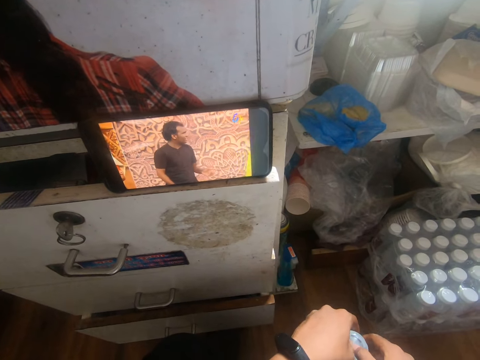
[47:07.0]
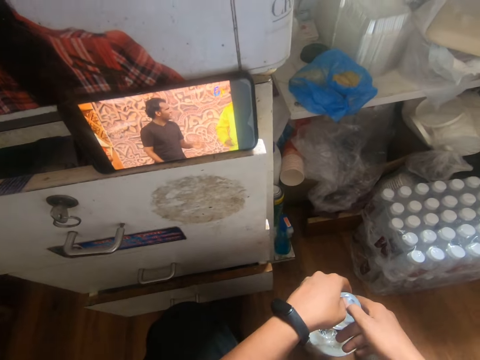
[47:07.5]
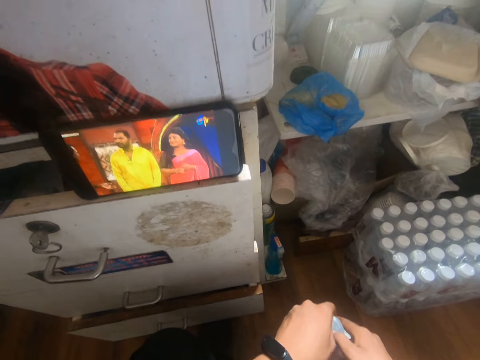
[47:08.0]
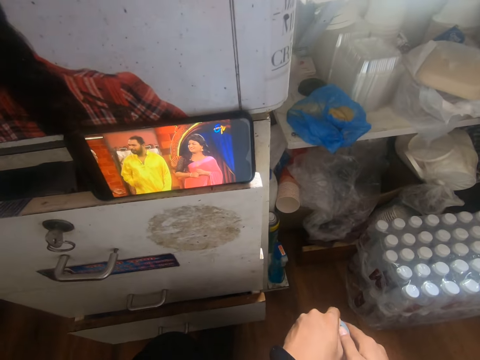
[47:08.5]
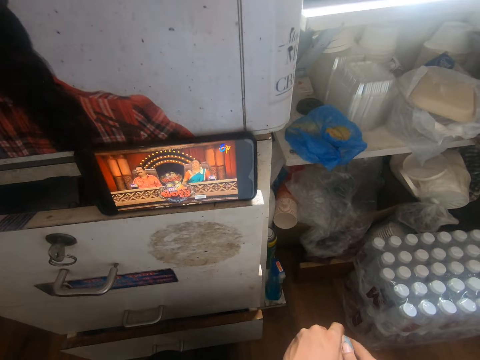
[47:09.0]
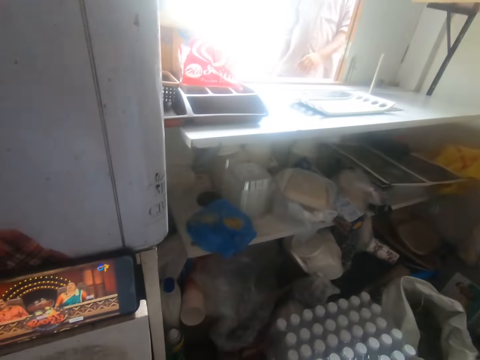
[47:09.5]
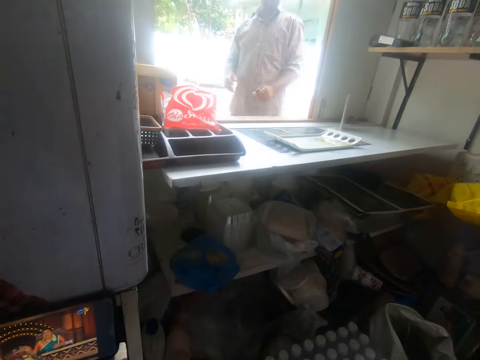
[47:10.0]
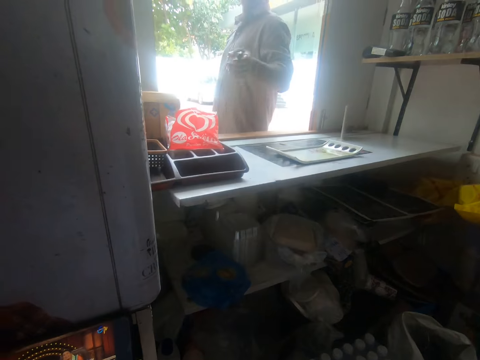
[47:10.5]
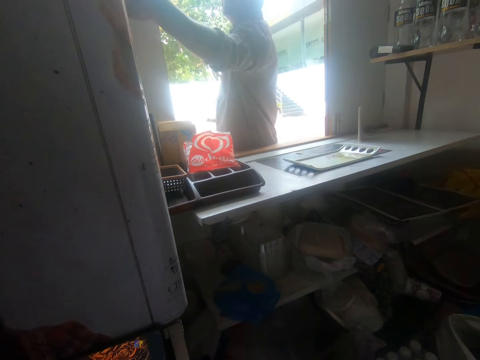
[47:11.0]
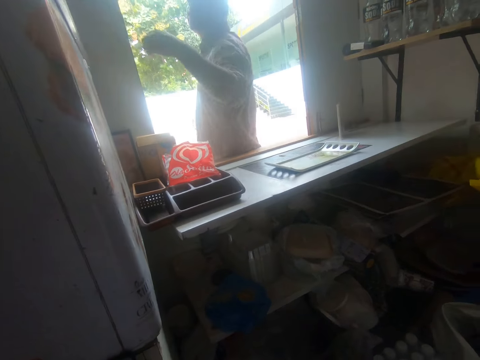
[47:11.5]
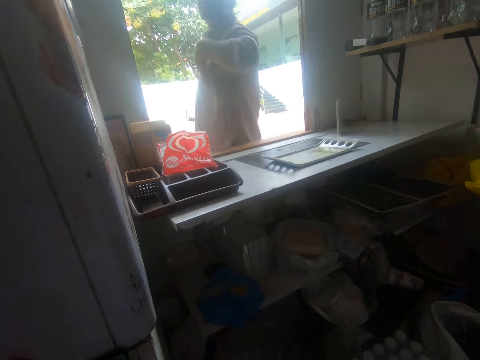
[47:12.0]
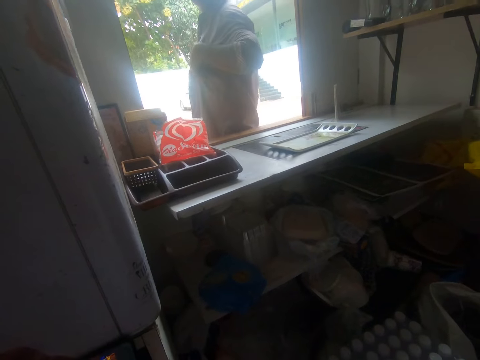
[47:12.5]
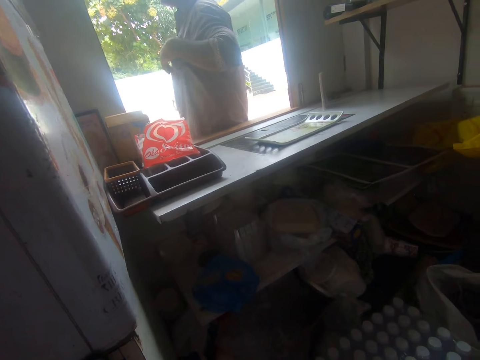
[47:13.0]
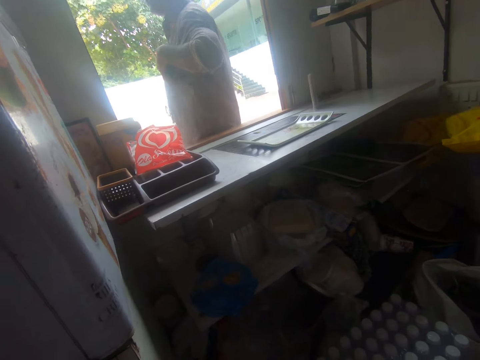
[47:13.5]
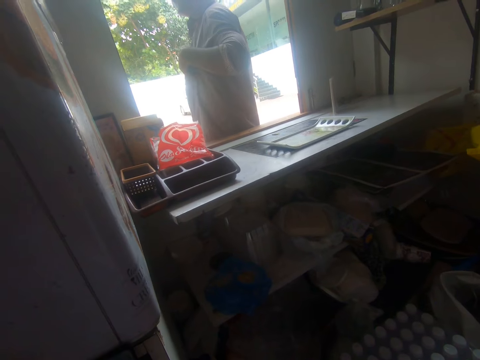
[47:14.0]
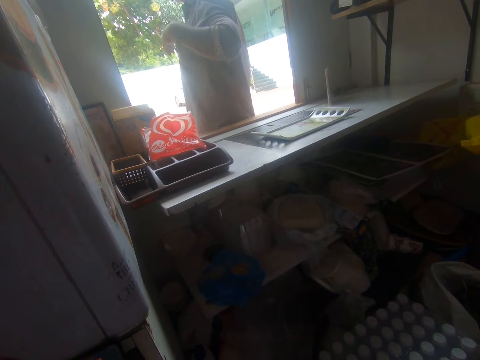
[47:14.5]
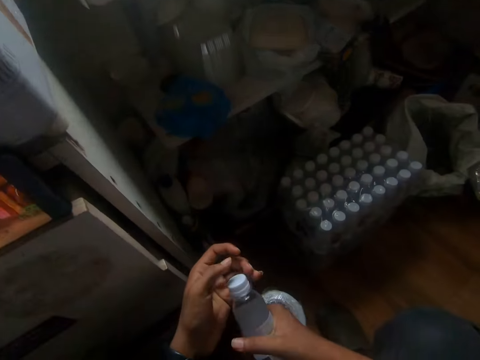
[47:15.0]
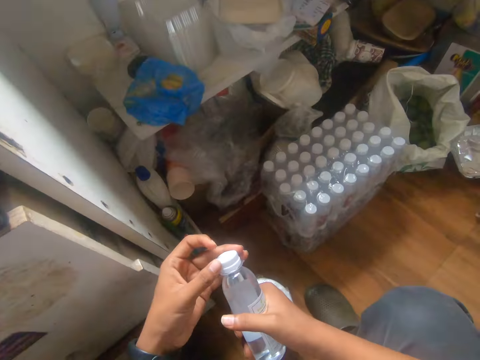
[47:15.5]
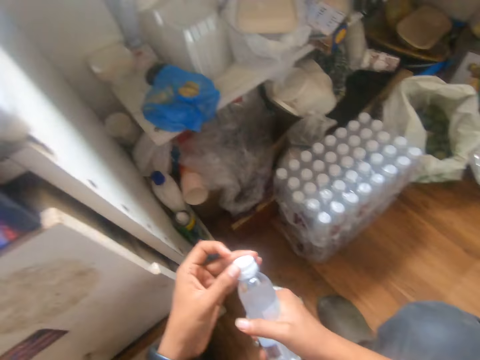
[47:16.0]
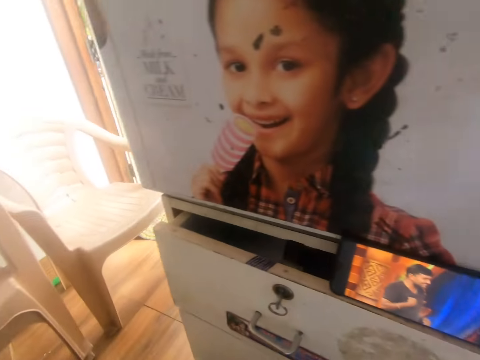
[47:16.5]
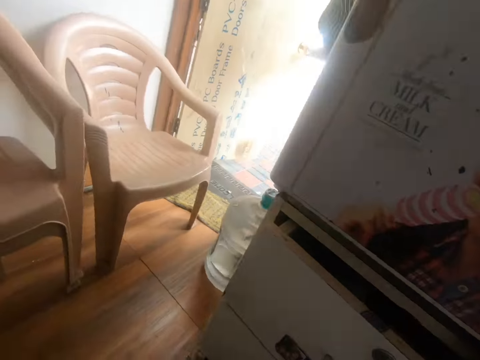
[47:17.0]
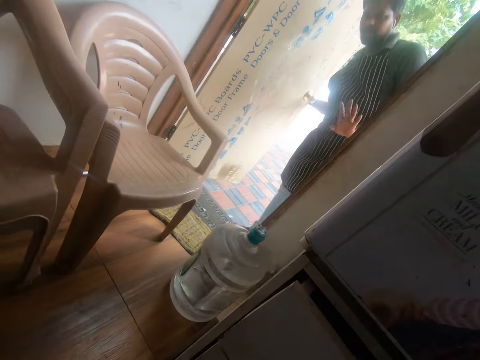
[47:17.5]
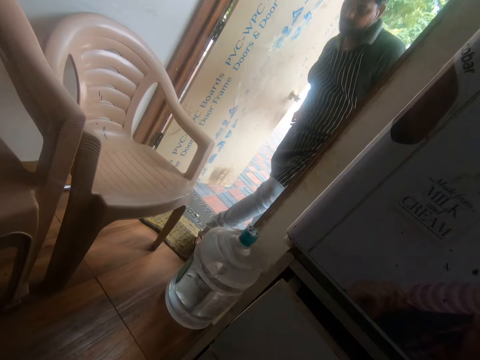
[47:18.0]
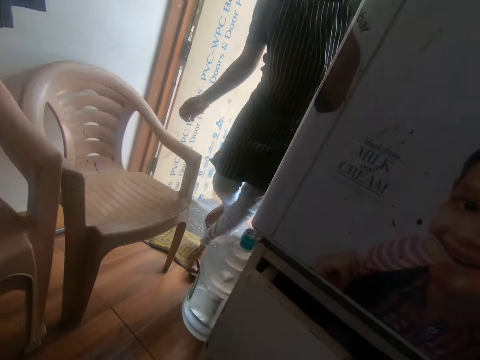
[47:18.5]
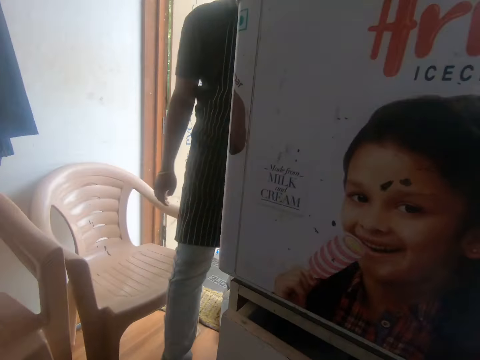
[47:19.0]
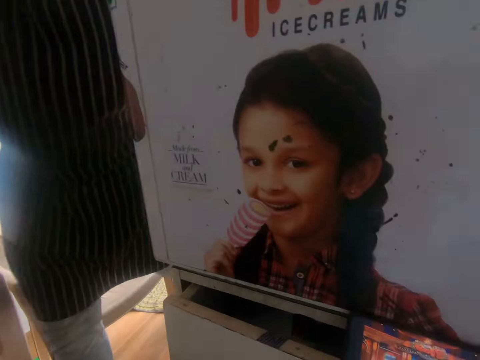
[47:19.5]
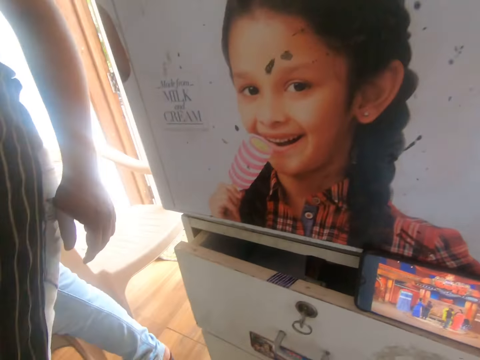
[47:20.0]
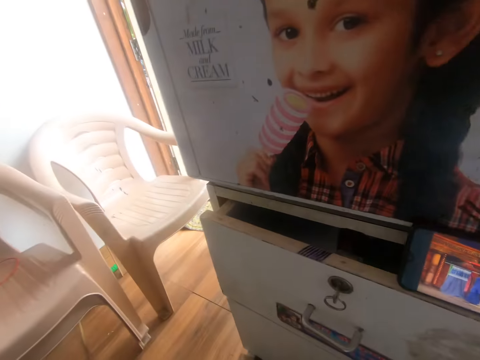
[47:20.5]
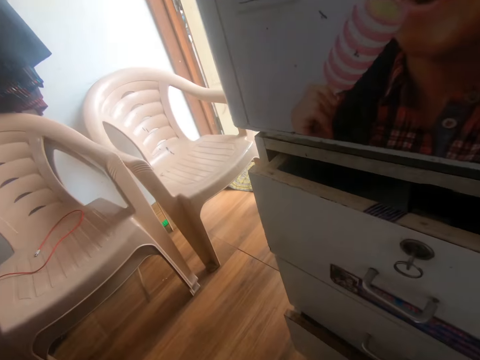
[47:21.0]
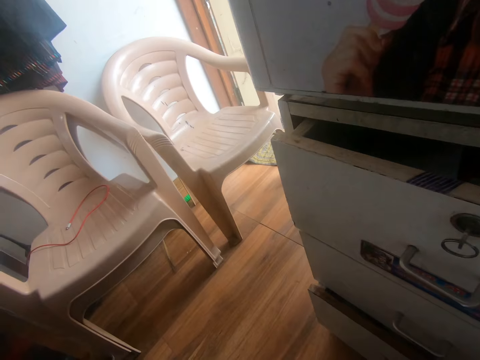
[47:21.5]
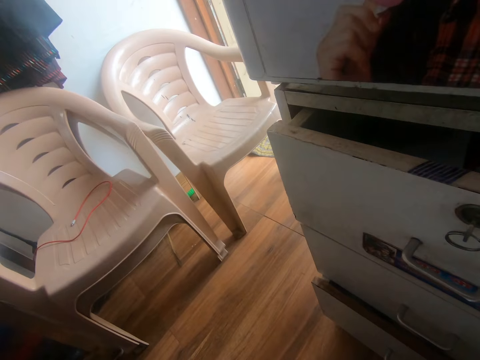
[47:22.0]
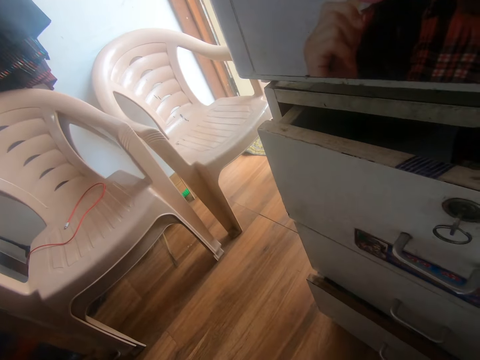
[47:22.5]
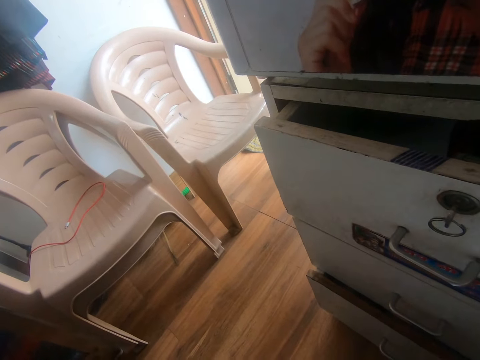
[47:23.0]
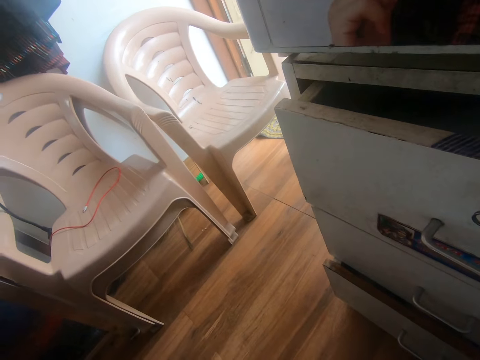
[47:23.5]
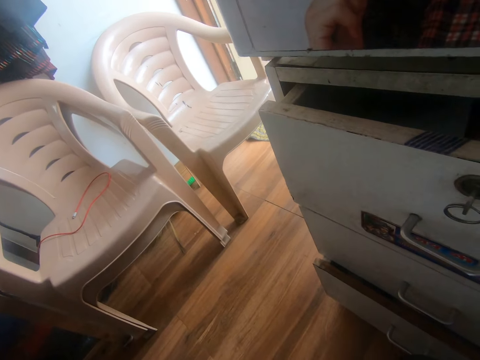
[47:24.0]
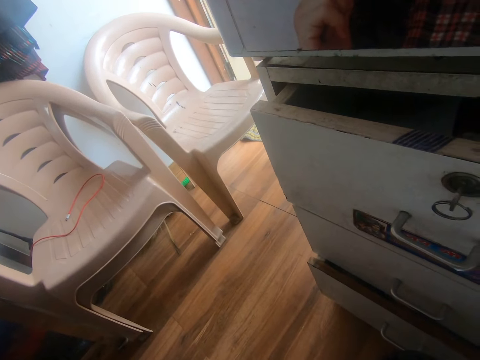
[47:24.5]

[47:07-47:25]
A man drops a bunch of keys in a shelf with his left hand. The camera wearer interacts with the man. The man moves his hand on the cloth. The camera wearer holds the bottle of water in both hands. They look aside. Another man interacts with the camera wearer. The other man walks in. The camera wearer looks around.

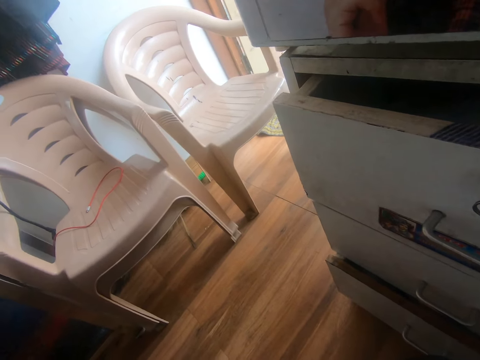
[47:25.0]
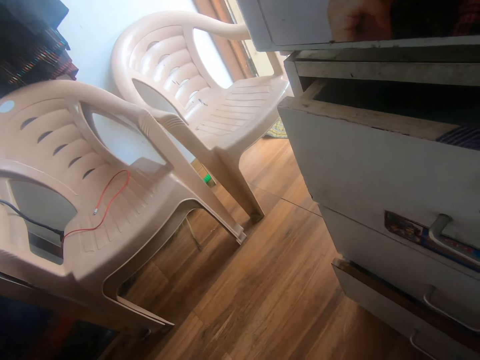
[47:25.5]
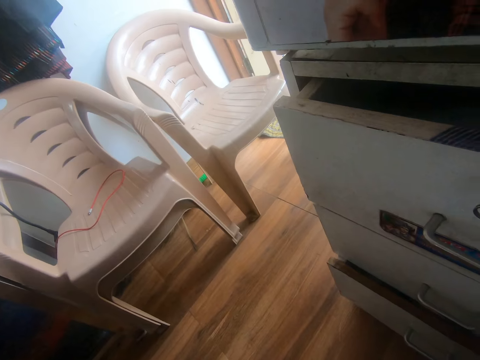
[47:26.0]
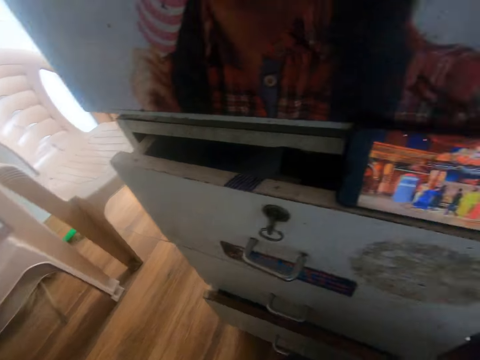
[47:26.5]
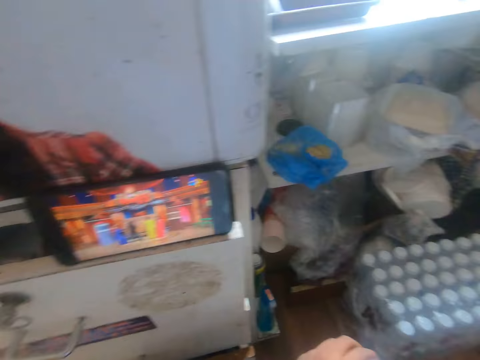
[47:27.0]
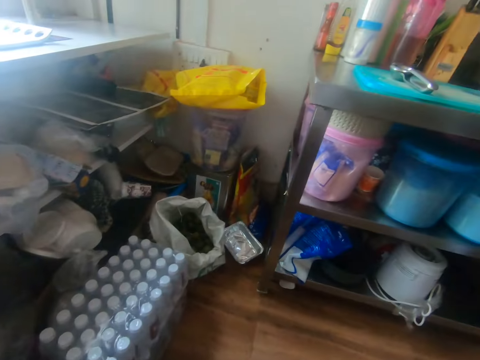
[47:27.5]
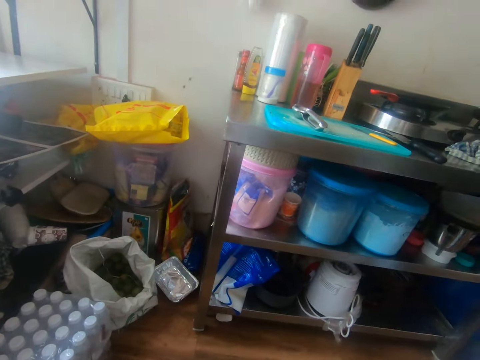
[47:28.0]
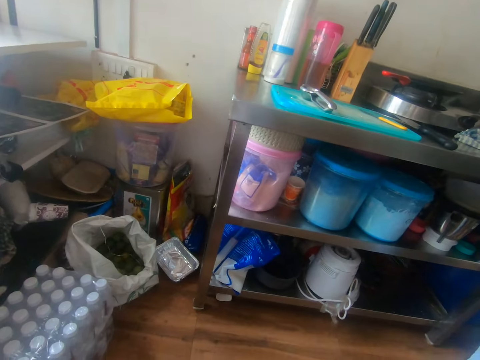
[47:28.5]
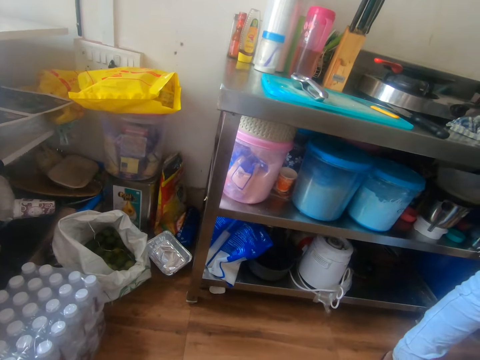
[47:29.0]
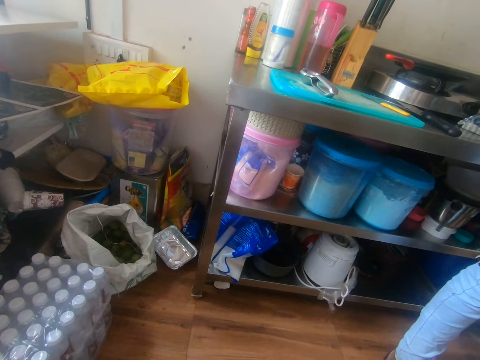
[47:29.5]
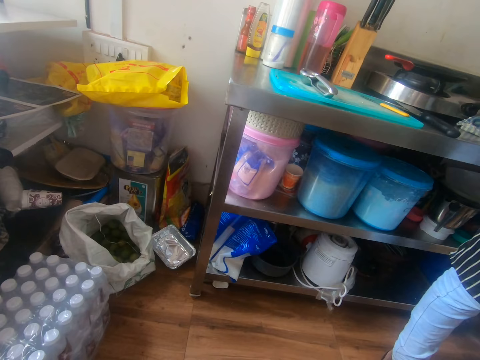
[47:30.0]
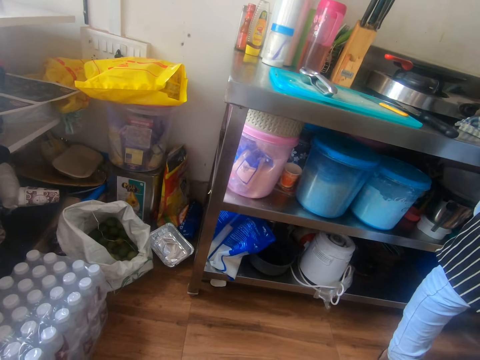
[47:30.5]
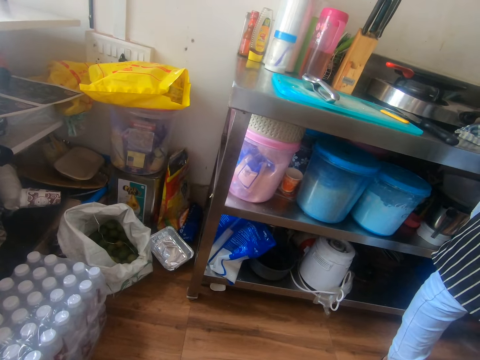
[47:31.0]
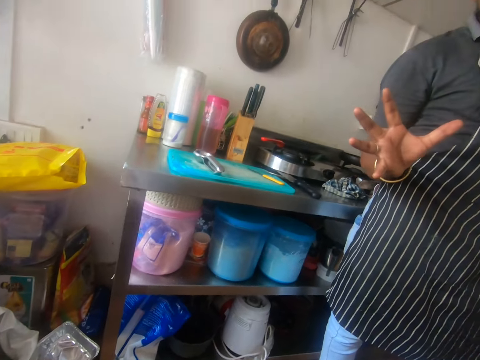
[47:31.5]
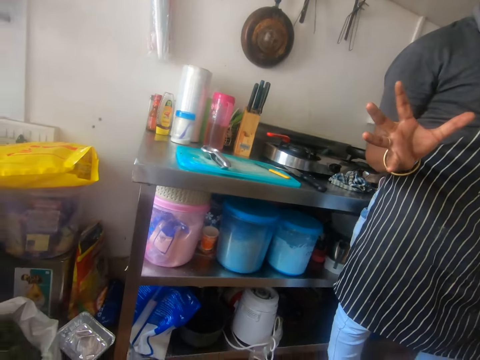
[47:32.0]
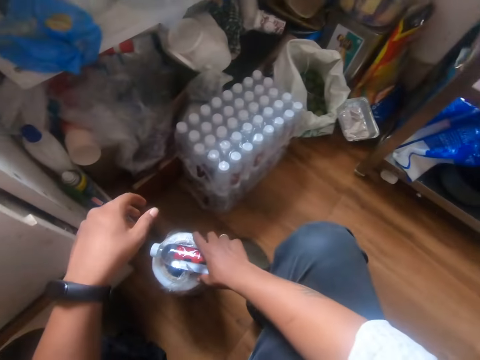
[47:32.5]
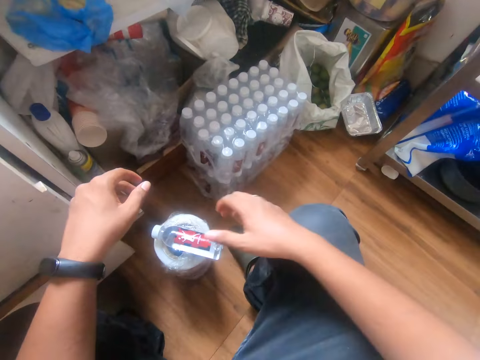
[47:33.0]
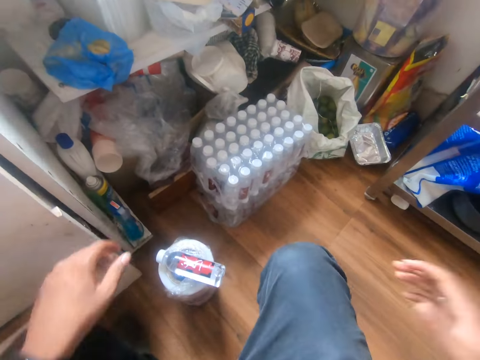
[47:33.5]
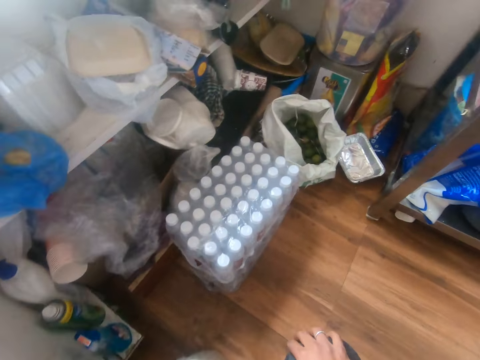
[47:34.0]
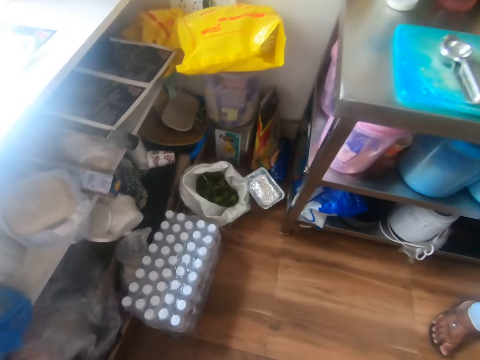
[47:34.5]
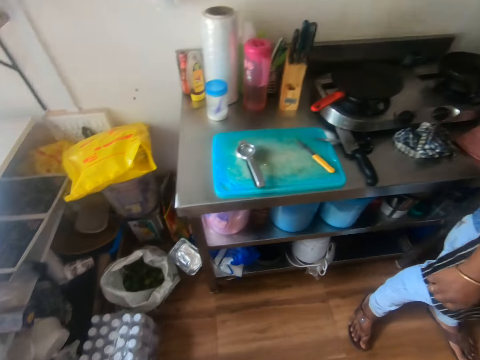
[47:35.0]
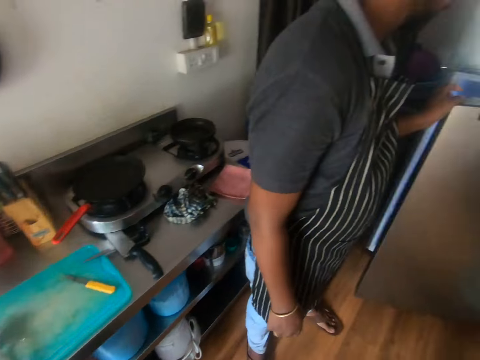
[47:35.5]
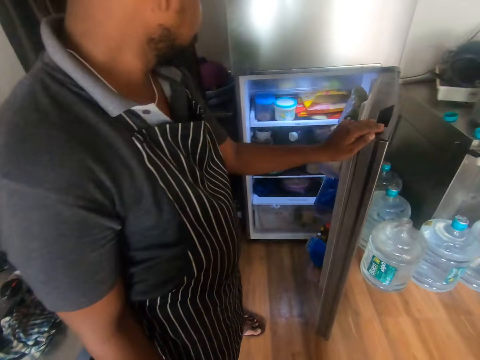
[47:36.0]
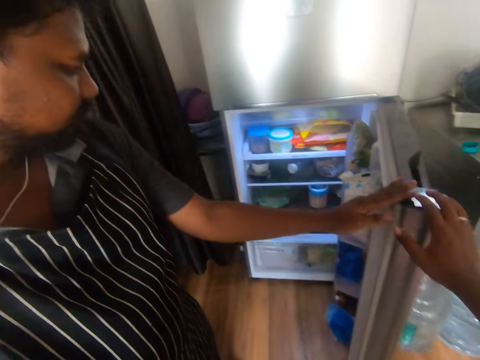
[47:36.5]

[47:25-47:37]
The man lifts his hand. The camera wearer places the bottle of water on the pack of sellotape with his right hand. He moves his hand and walks. The man opens a fridge with his left hand. The camera wearer holds the fridge door with his right hand.
